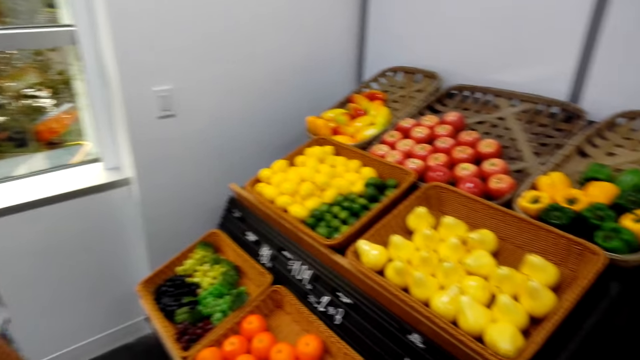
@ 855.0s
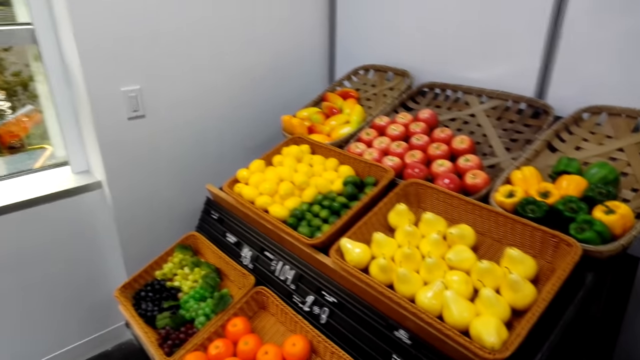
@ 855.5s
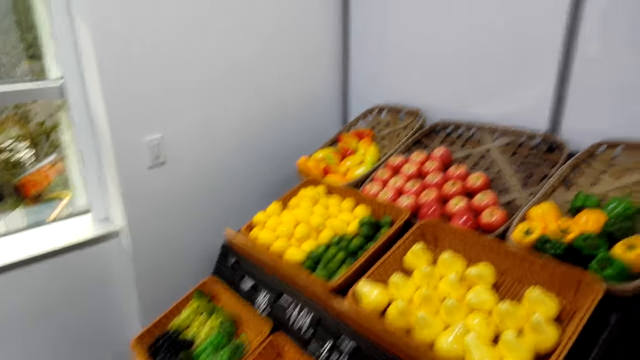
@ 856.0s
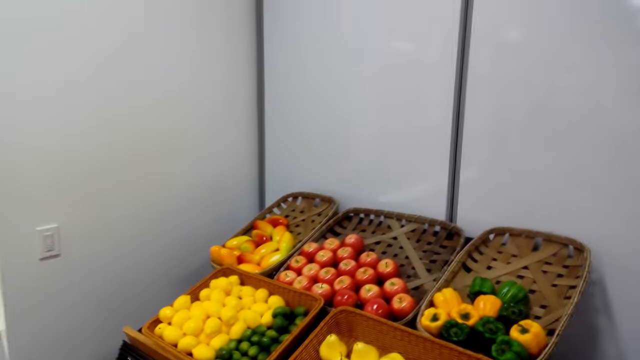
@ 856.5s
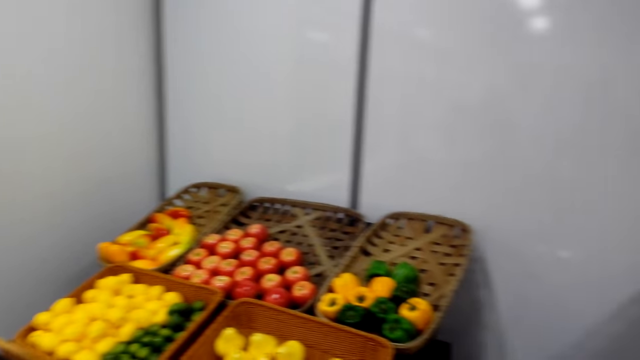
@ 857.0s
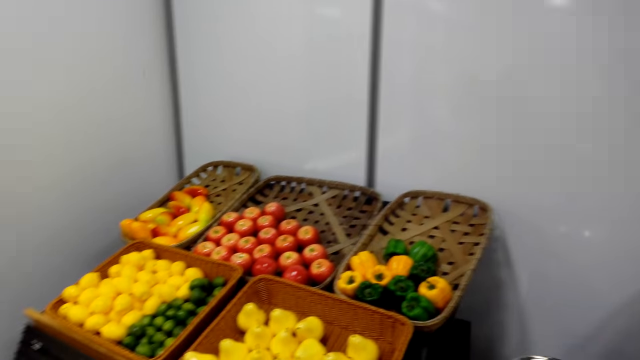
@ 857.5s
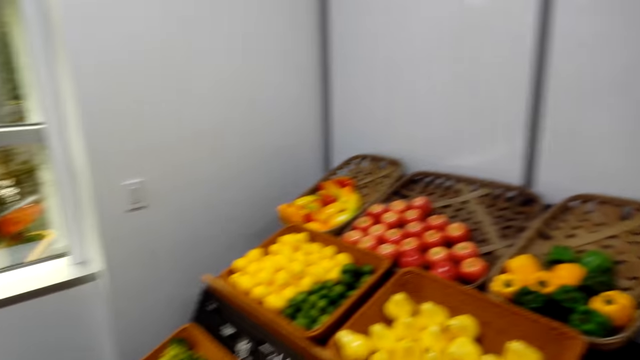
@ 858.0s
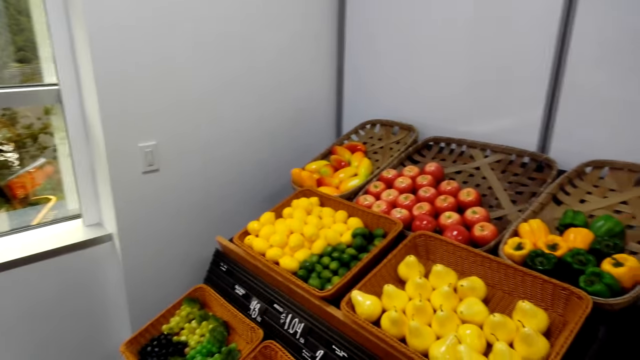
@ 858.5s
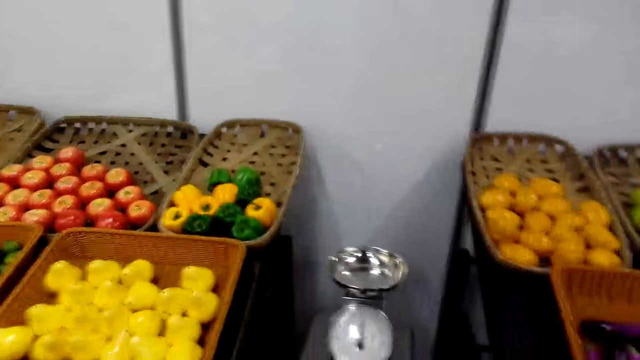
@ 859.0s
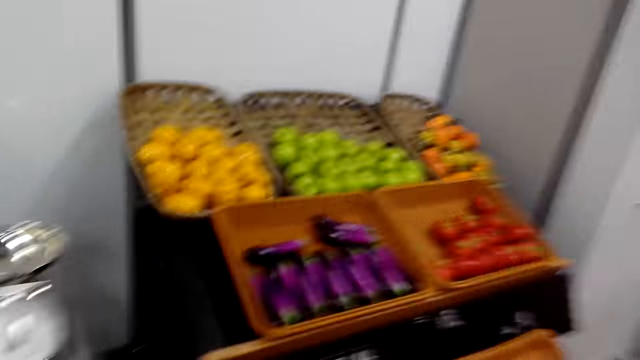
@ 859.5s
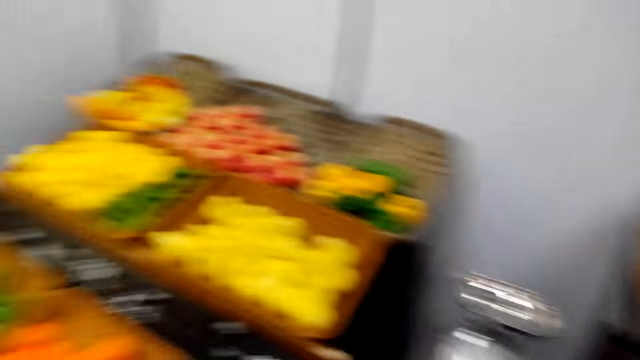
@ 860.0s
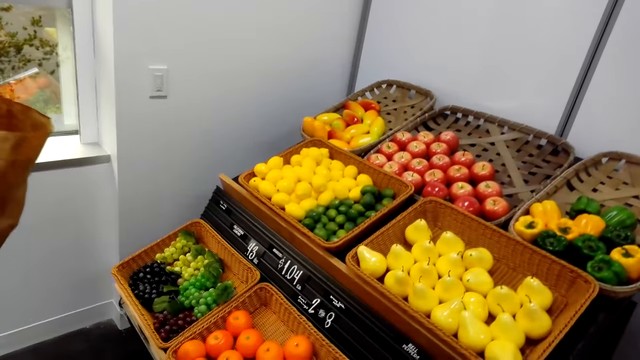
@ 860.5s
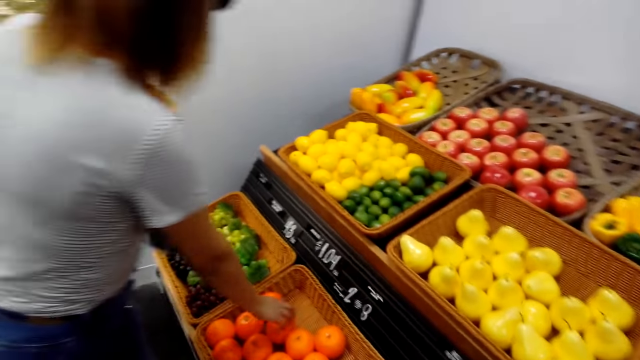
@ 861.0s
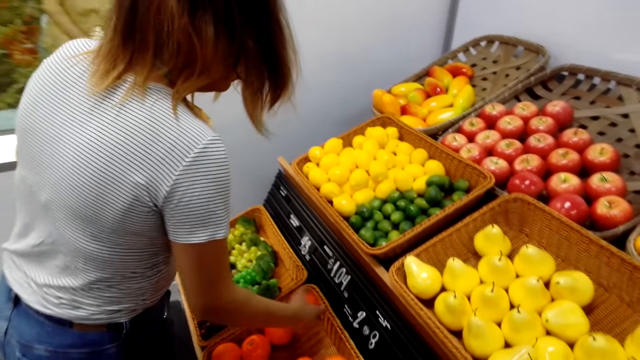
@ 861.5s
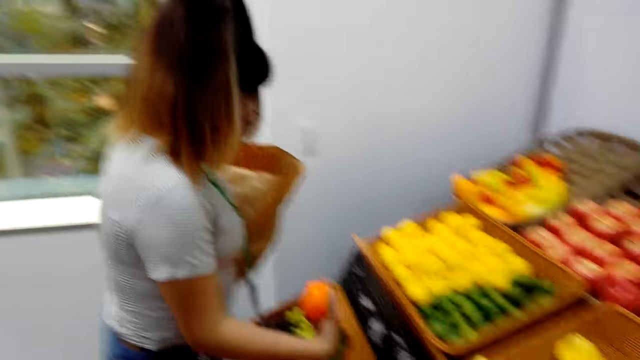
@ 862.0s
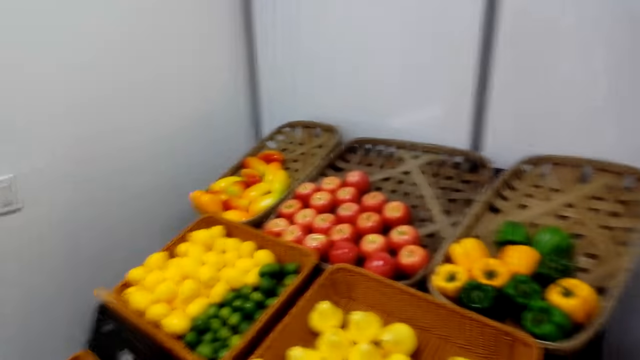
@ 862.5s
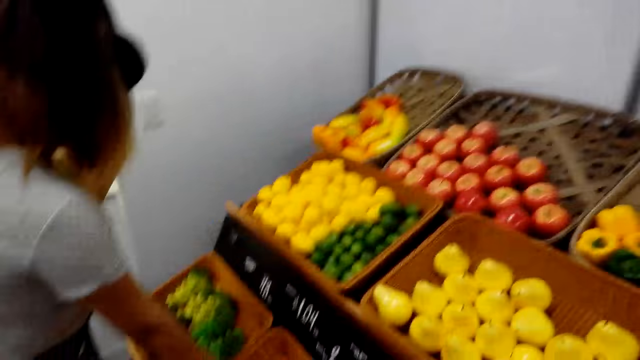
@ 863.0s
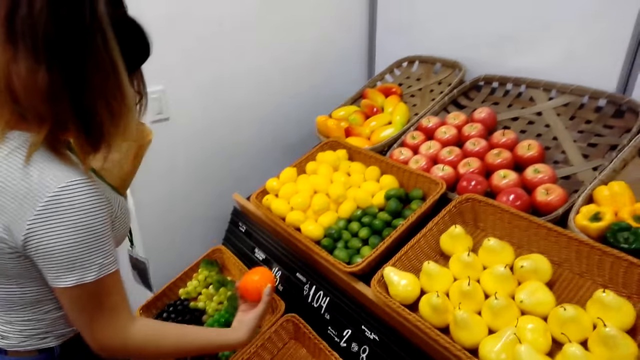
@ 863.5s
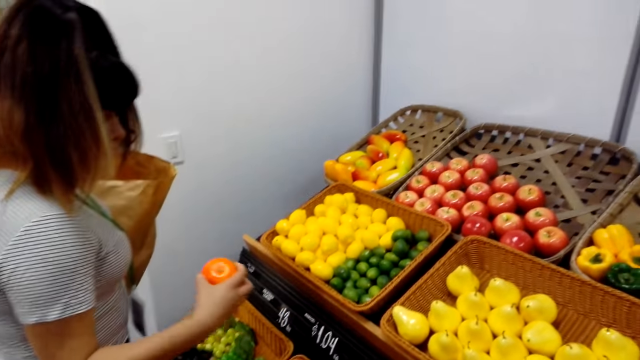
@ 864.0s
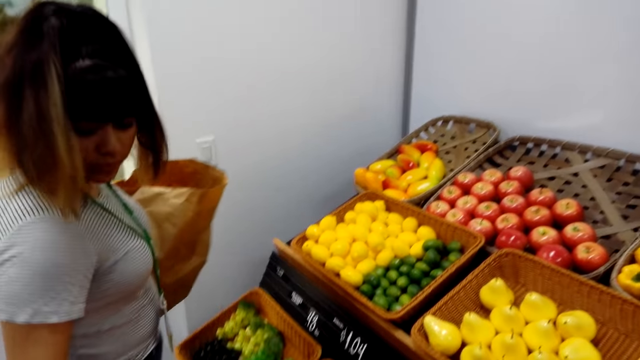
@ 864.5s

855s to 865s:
The camera wearer walks. A person picks an orange.

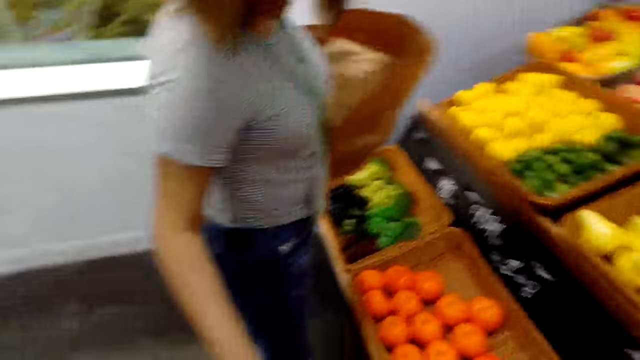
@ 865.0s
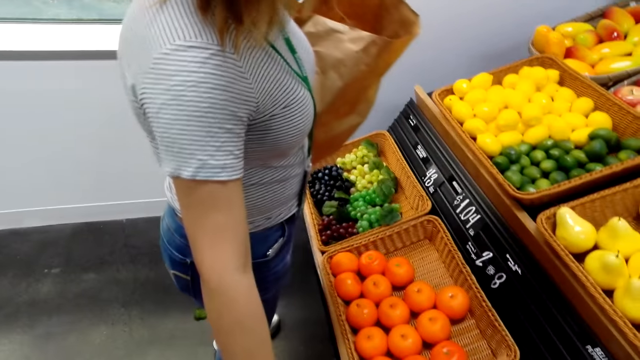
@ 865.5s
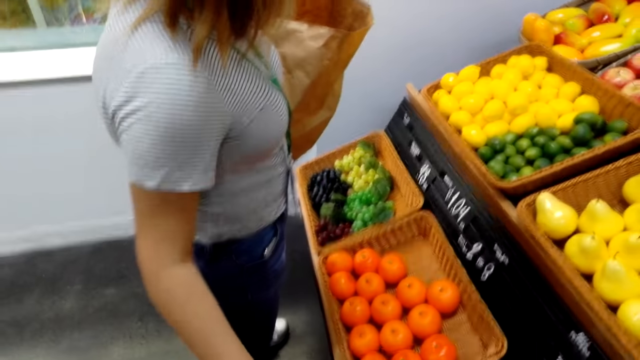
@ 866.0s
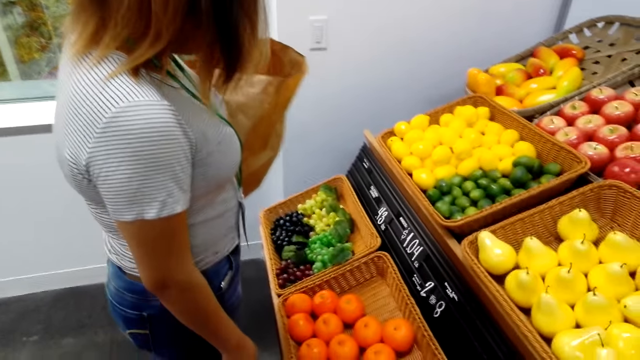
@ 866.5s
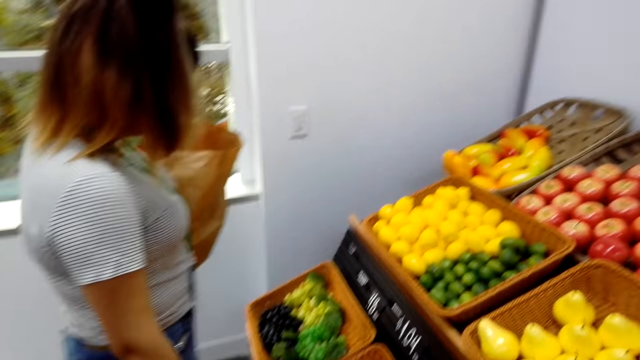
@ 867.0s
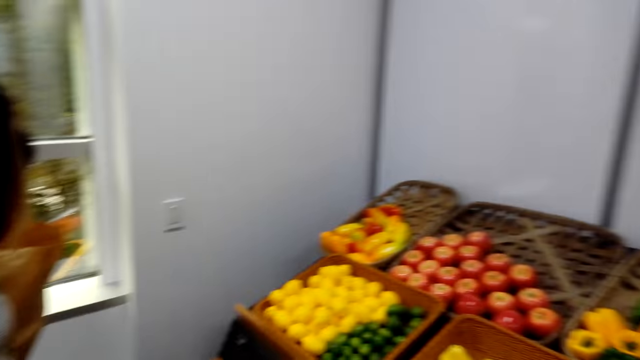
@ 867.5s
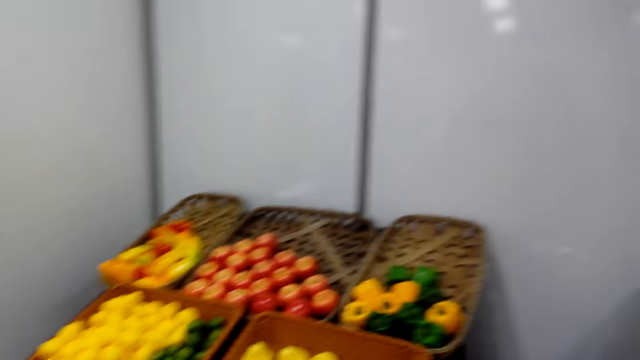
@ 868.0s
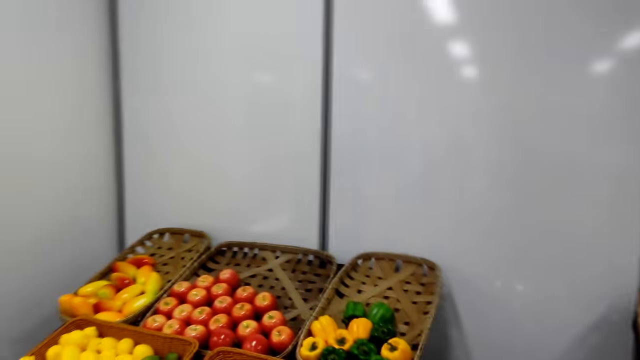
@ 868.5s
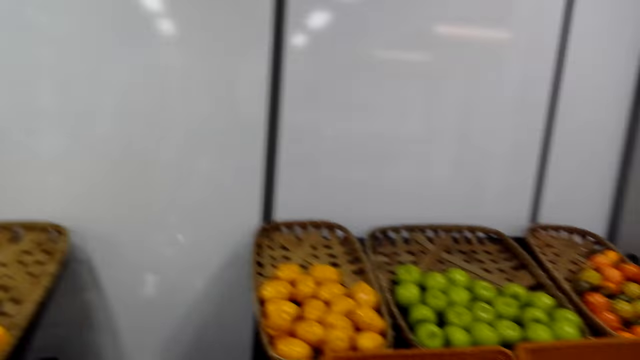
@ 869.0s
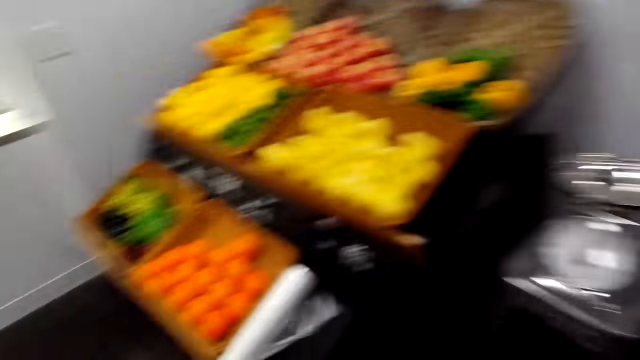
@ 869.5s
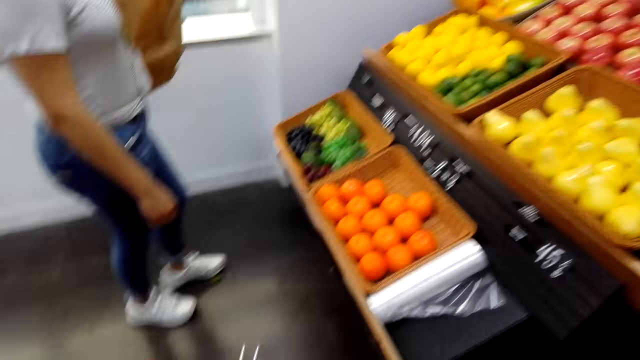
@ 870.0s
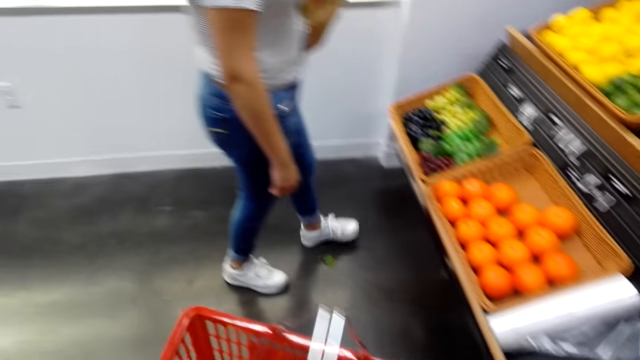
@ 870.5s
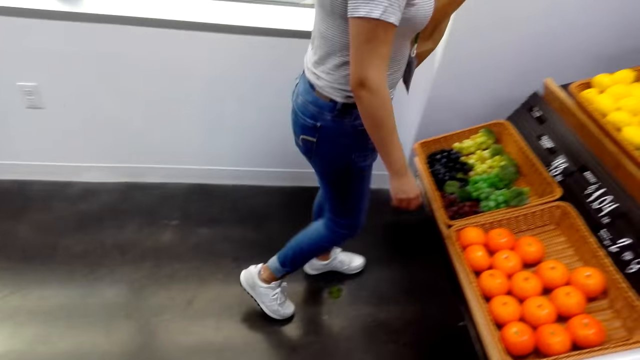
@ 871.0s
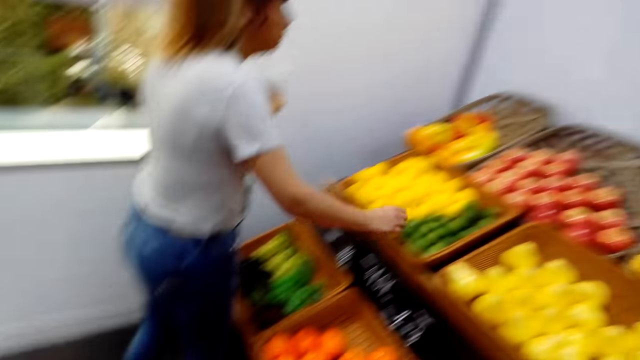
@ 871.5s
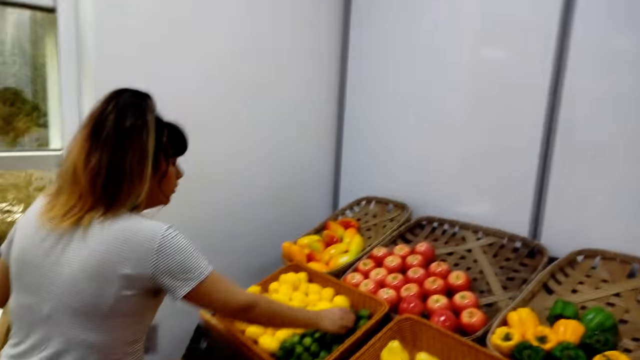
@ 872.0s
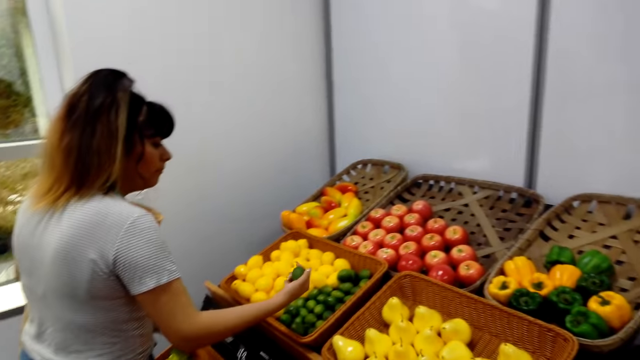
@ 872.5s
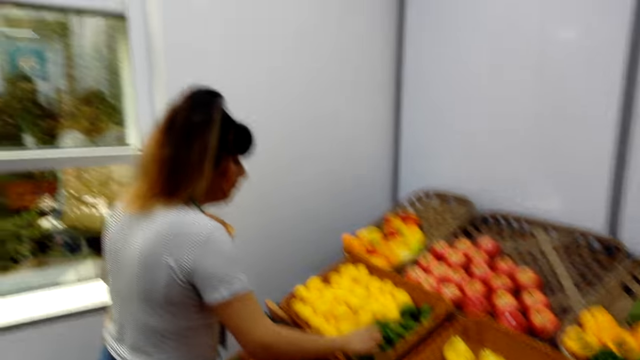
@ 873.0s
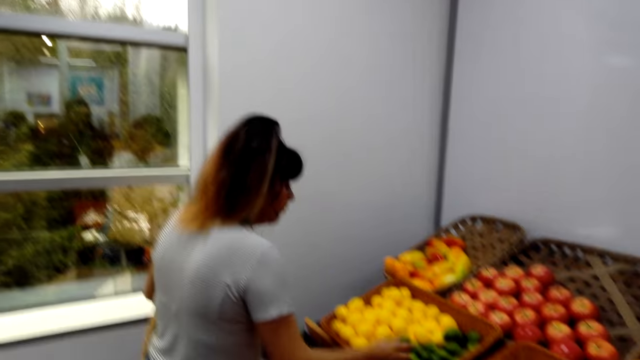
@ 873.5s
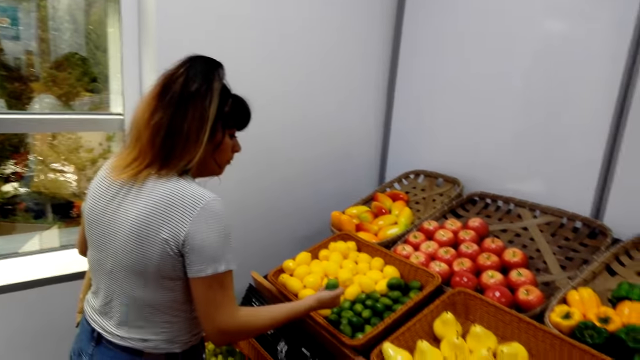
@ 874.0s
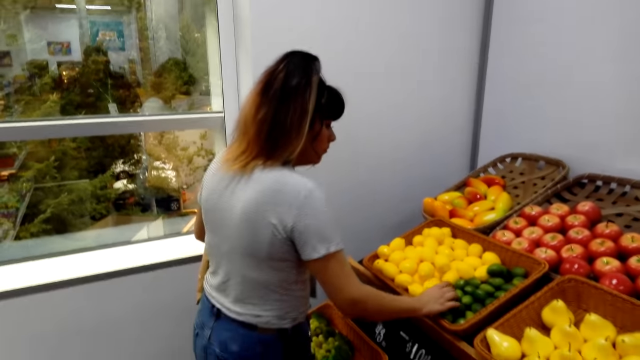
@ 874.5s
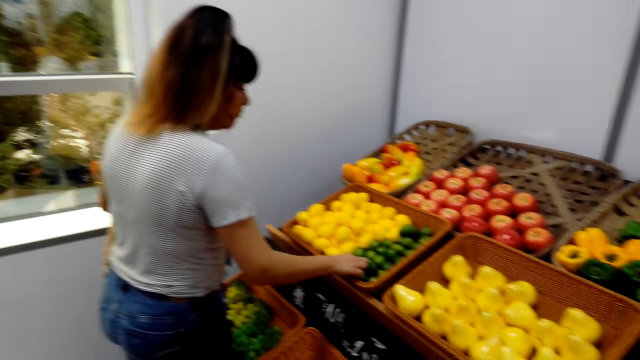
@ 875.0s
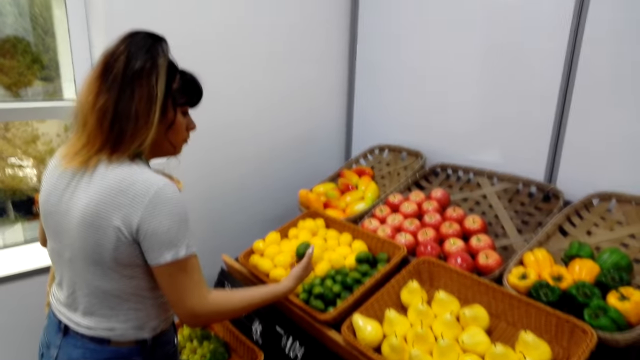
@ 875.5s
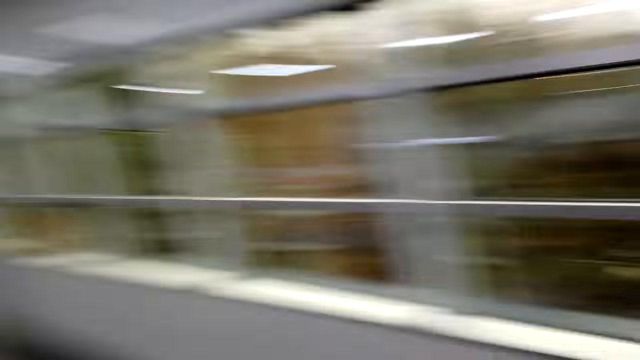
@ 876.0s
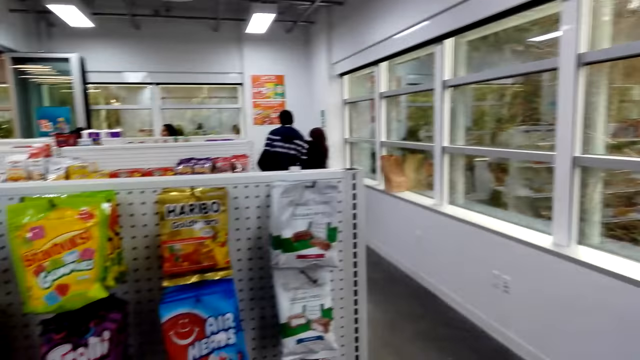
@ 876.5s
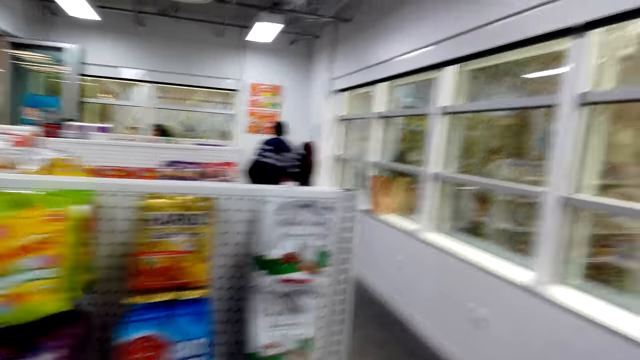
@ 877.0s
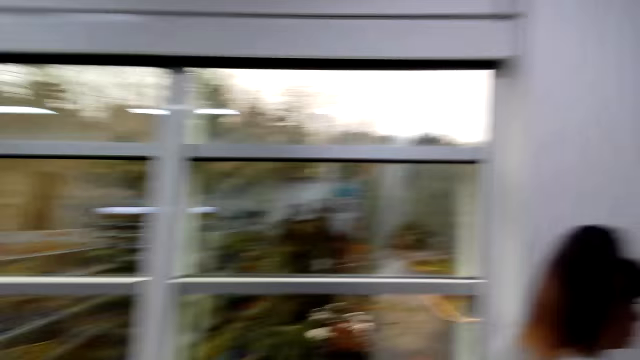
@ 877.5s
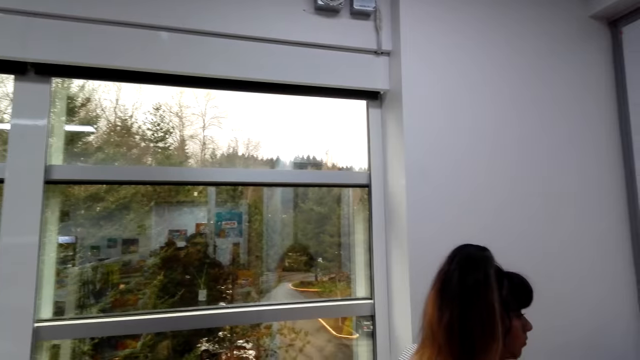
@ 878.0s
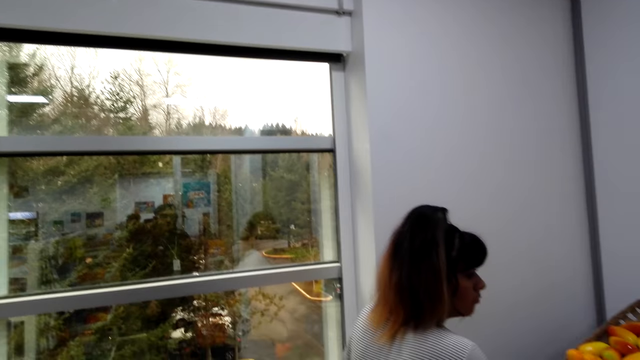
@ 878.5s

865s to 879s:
A person drops the orange in the basket. The camera wearer turns round. They carry a basket. The person picks a lemon. The camera wearer turns.
